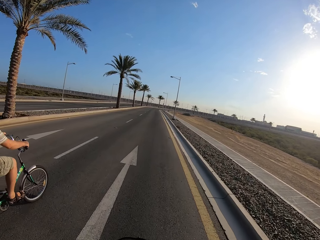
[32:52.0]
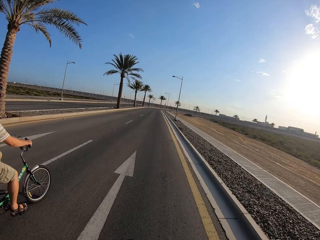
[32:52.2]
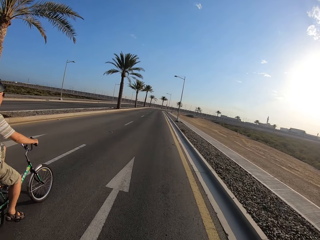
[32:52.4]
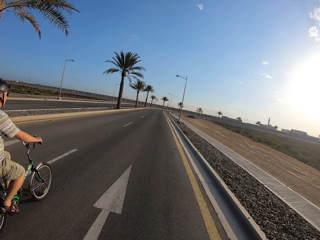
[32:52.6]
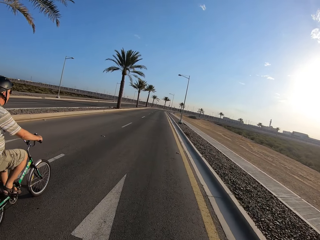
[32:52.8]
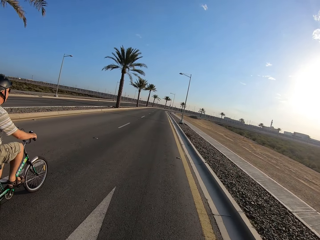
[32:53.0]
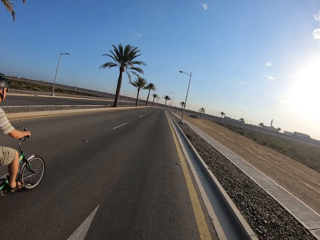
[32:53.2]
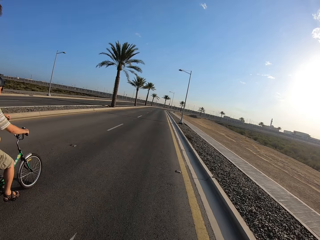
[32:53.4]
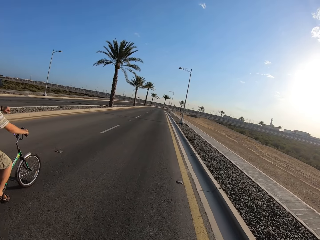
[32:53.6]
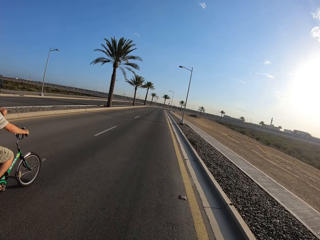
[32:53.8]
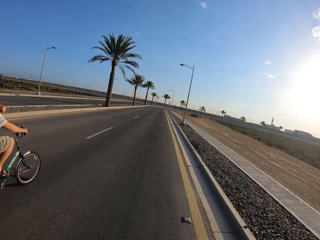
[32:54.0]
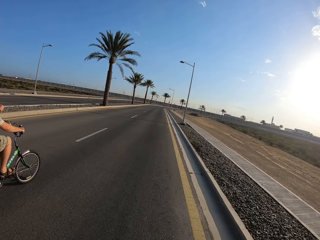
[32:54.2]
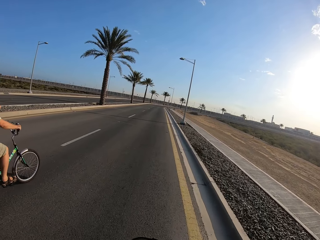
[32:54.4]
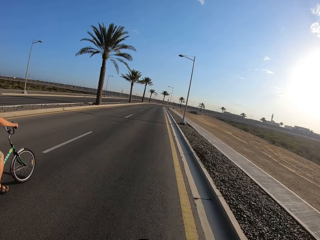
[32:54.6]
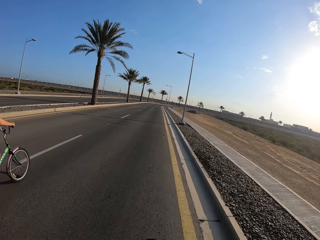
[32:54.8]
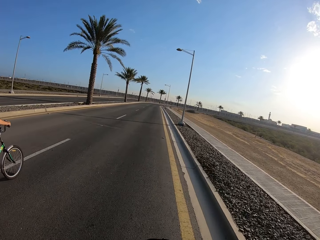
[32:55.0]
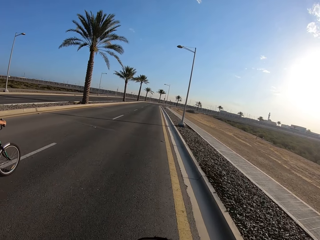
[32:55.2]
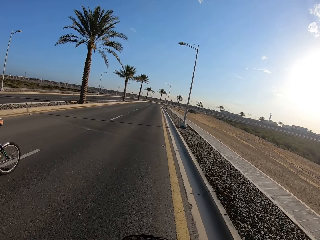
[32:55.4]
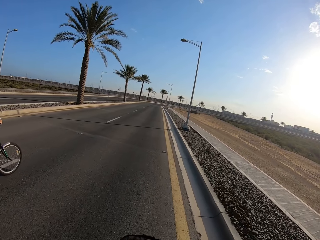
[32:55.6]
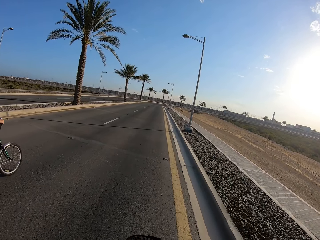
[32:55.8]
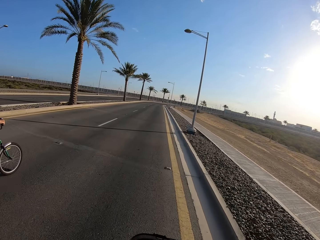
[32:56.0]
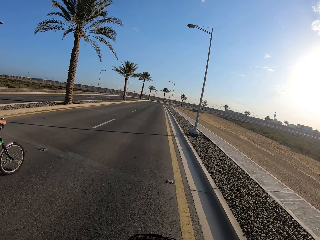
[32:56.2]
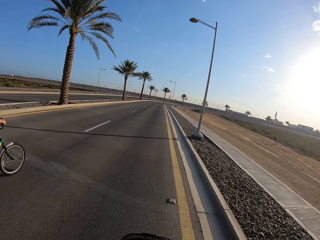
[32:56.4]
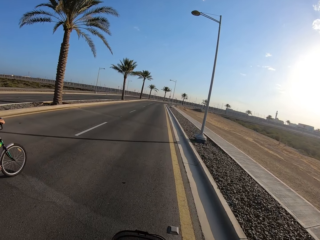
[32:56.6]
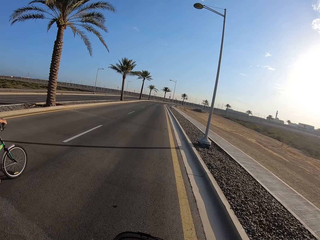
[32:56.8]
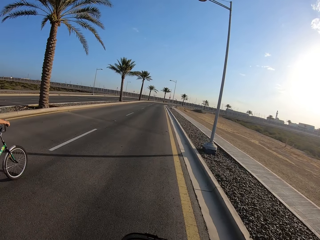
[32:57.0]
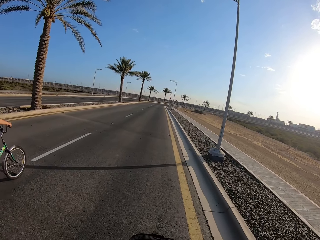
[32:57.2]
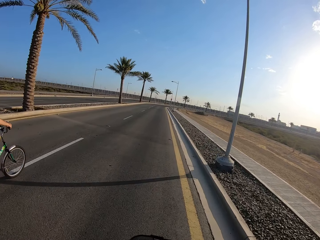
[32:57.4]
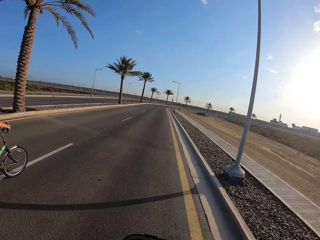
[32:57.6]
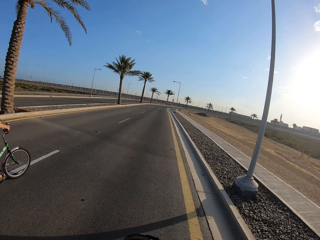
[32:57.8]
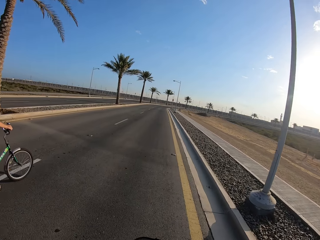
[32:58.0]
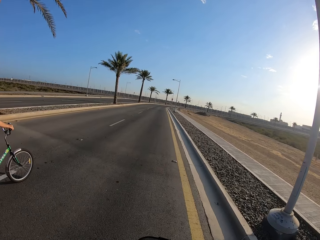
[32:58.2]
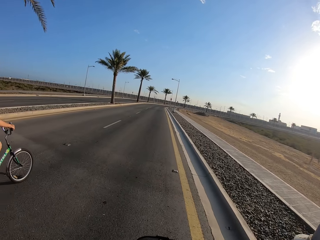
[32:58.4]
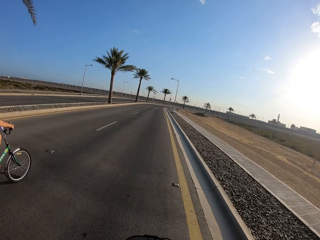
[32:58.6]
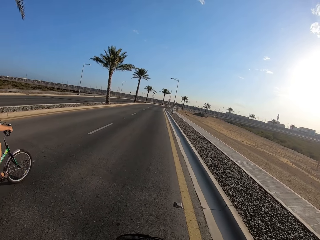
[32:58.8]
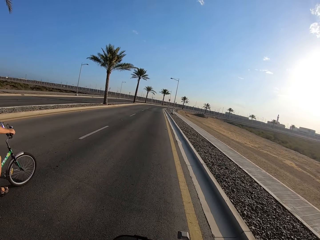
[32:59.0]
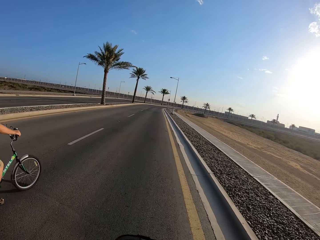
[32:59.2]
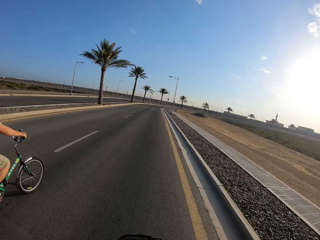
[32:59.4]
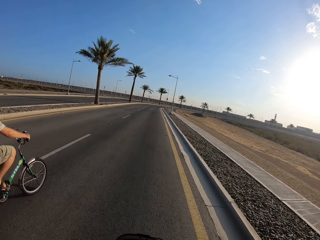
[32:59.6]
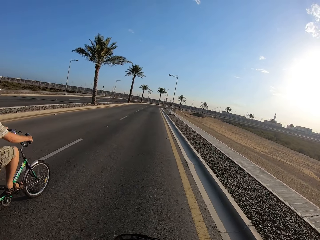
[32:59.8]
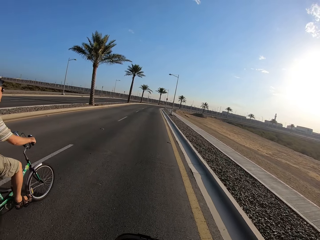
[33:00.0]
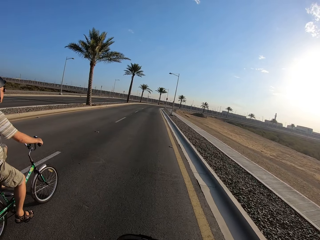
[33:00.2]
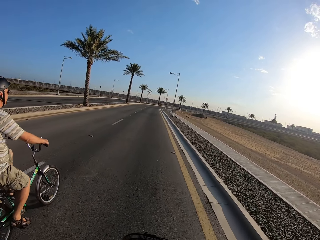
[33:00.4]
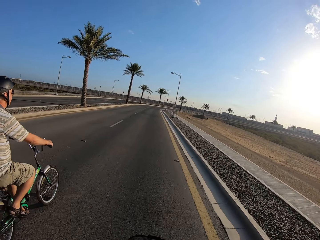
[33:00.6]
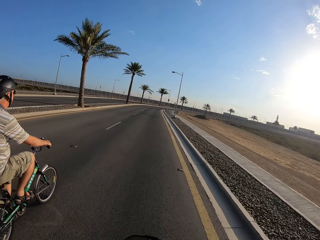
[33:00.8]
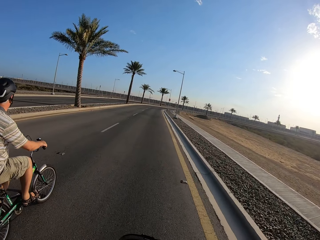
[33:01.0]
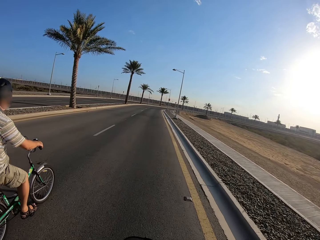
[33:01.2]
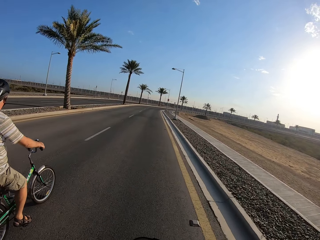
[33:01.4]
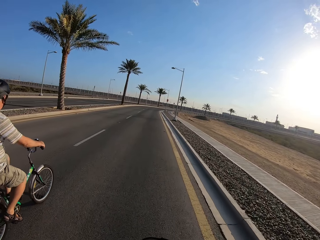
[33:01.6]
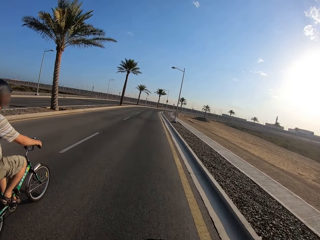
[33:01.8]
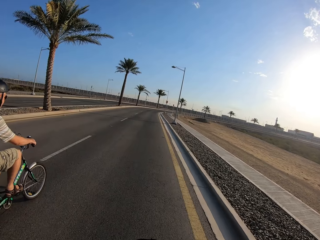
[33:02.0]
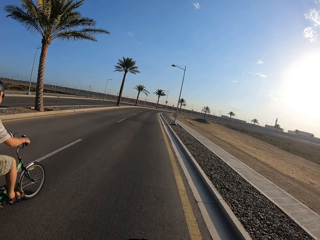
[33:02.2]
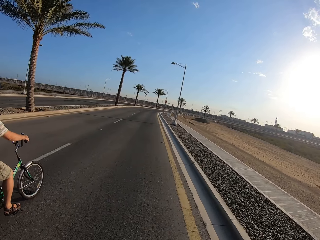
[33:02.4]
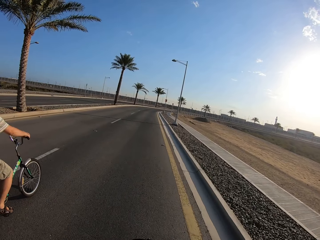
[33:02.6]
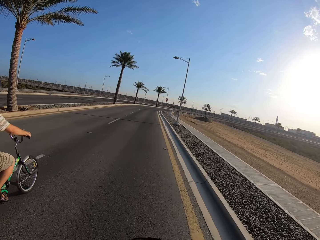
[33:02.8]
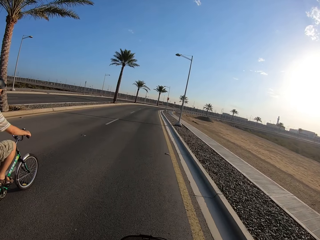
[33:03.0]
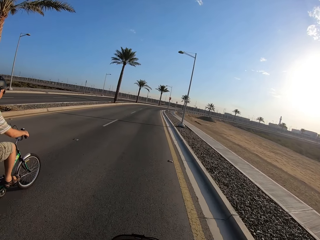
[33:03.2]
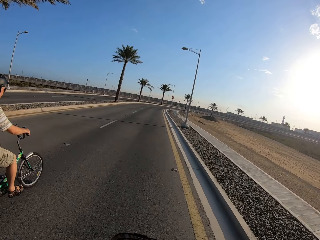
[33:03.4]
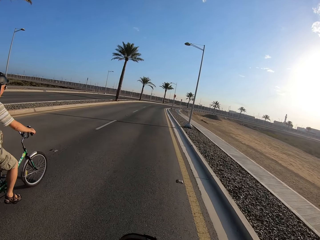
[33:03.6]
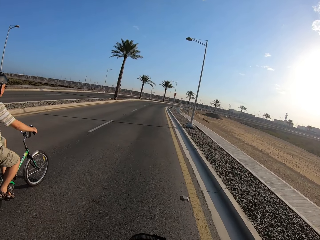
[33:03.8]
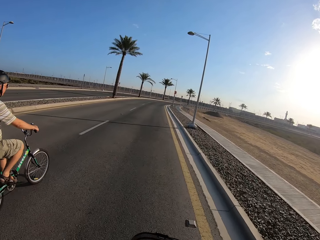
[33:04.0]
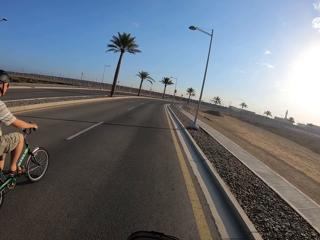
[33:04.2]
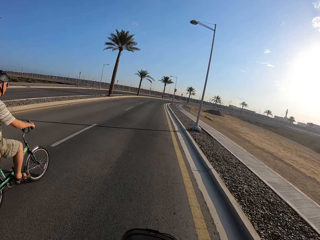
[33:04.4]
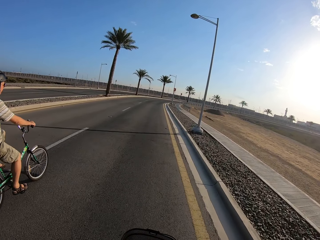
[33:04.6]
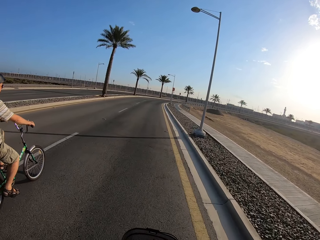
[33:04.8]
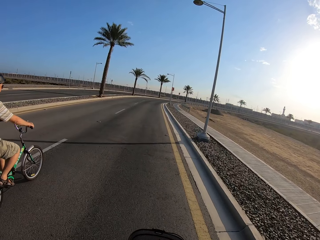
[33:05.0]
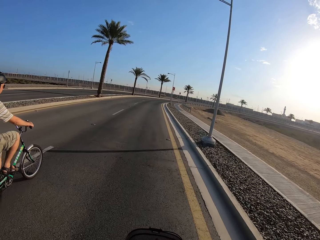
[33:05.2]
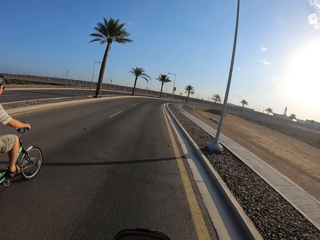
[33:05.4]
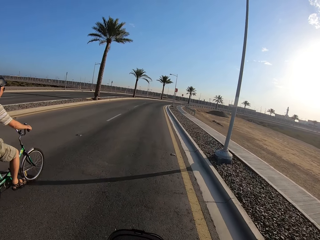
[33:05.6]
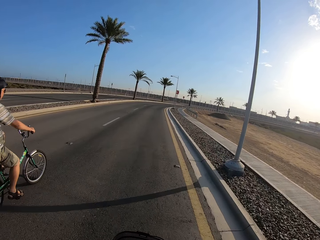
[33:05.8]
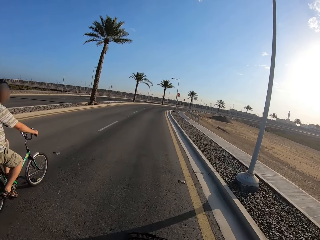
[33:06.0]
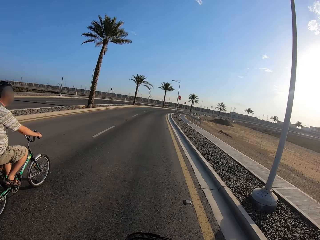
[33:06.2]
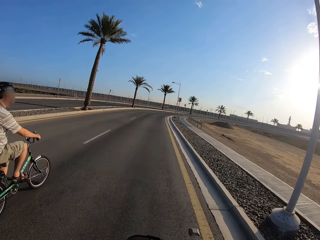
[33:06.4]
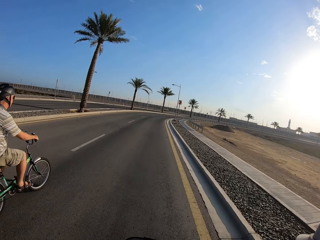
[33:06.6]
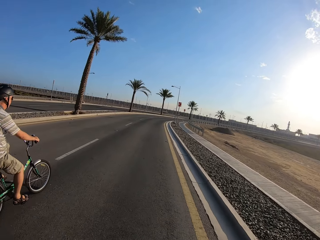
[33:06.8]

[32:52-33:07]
A person is looking at his watch. The person is looking left and right.

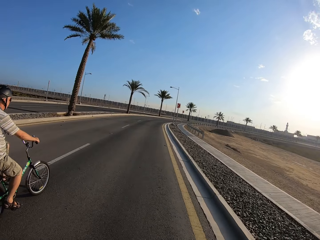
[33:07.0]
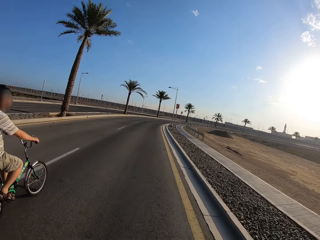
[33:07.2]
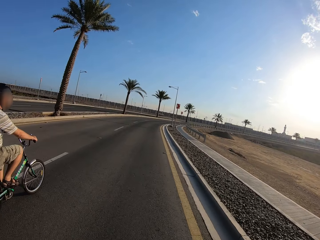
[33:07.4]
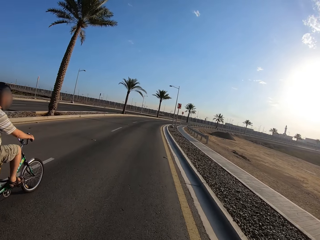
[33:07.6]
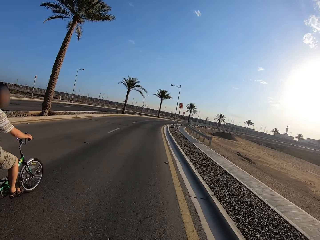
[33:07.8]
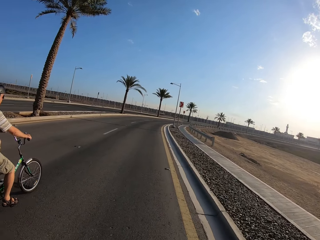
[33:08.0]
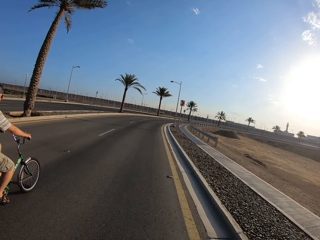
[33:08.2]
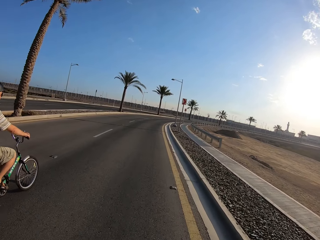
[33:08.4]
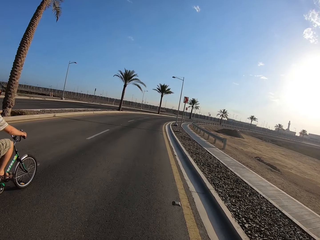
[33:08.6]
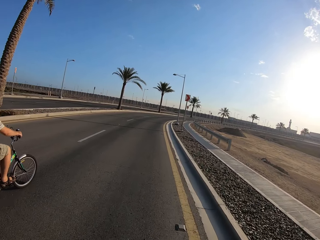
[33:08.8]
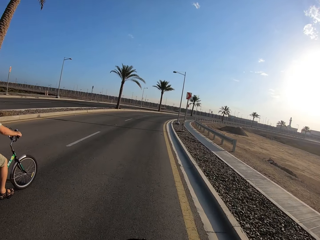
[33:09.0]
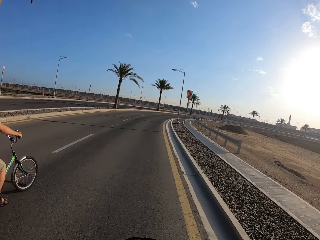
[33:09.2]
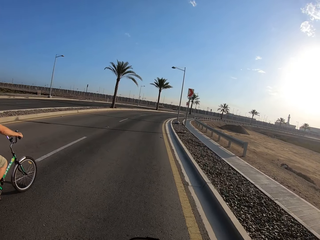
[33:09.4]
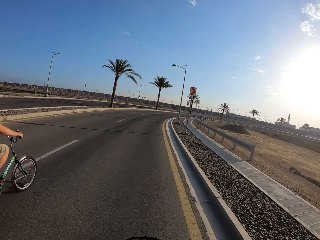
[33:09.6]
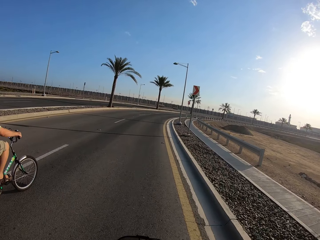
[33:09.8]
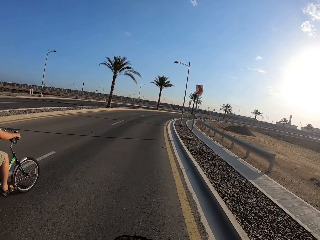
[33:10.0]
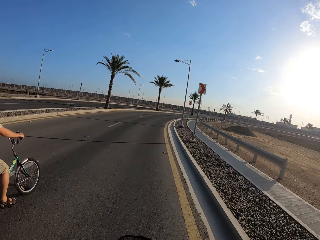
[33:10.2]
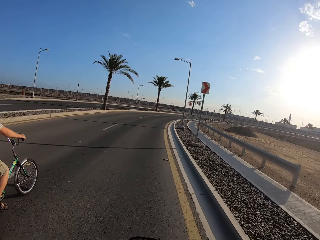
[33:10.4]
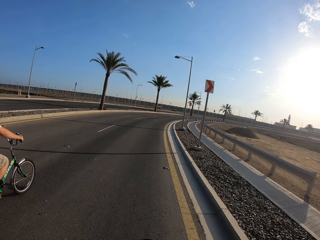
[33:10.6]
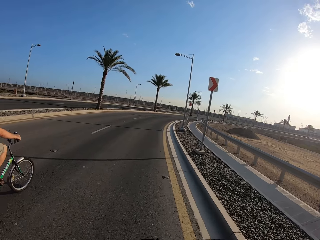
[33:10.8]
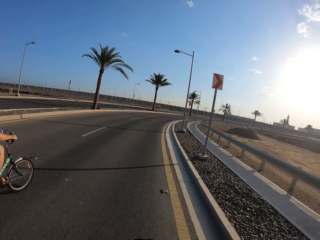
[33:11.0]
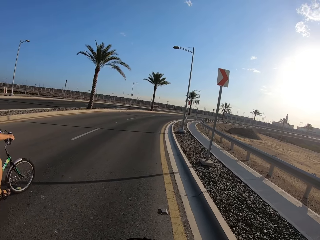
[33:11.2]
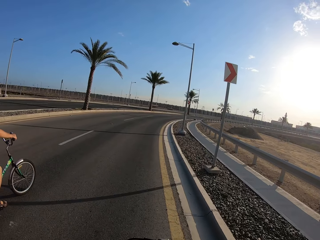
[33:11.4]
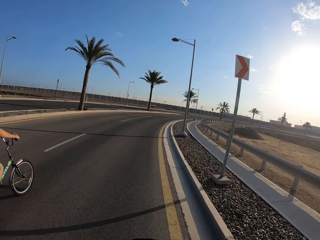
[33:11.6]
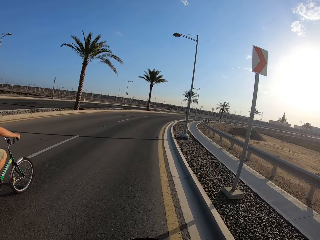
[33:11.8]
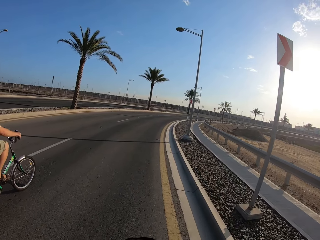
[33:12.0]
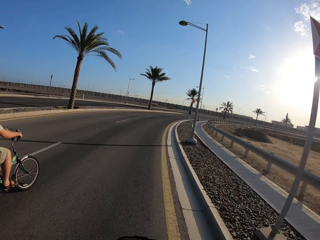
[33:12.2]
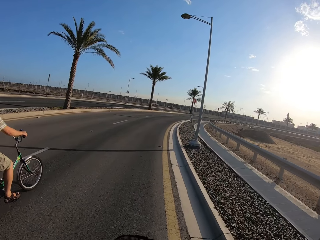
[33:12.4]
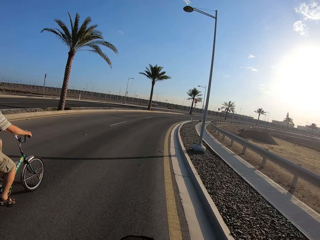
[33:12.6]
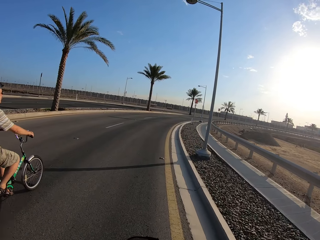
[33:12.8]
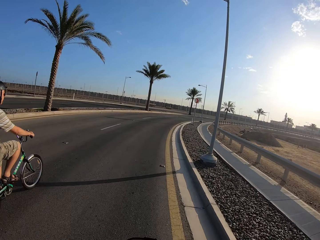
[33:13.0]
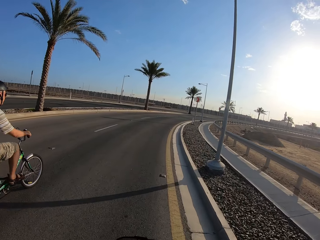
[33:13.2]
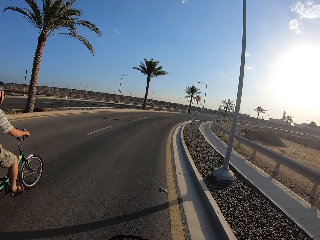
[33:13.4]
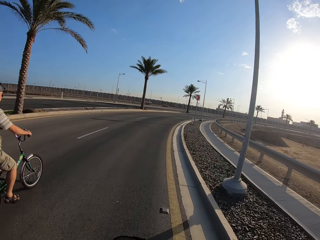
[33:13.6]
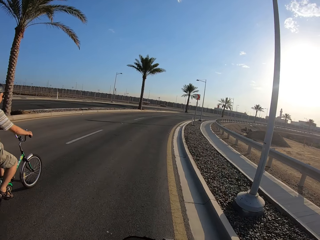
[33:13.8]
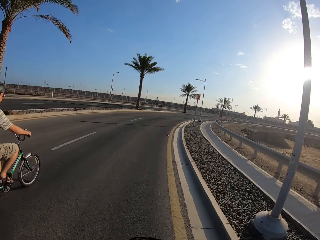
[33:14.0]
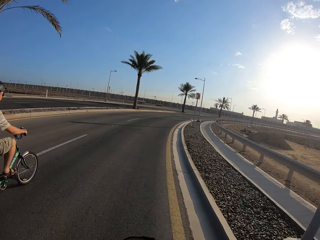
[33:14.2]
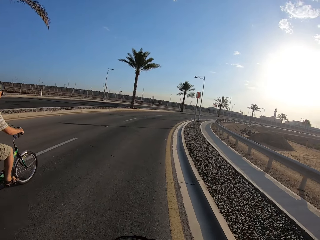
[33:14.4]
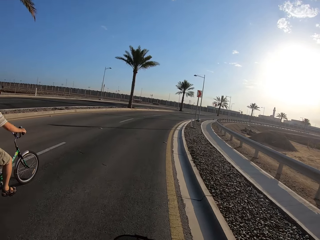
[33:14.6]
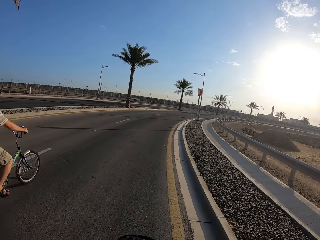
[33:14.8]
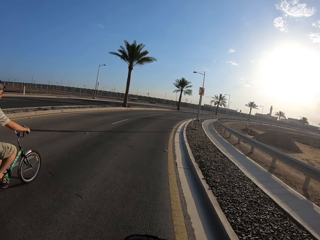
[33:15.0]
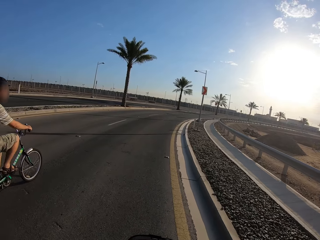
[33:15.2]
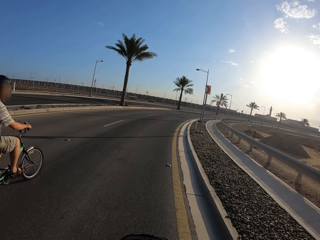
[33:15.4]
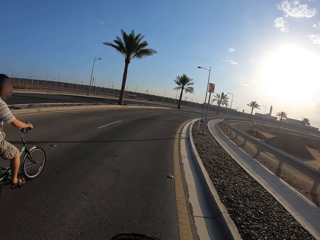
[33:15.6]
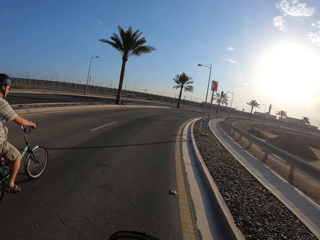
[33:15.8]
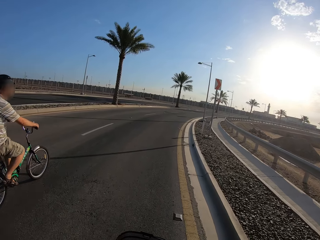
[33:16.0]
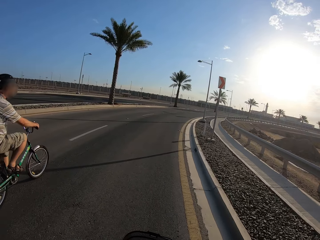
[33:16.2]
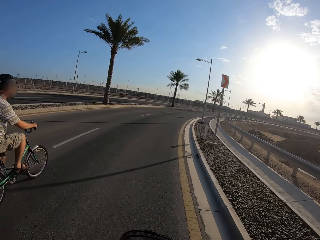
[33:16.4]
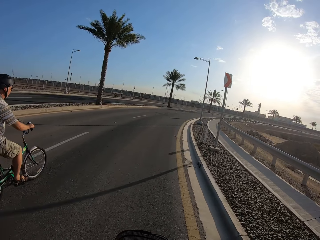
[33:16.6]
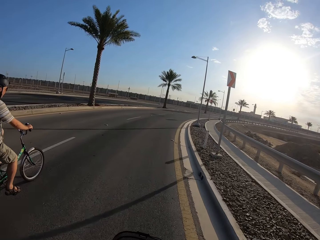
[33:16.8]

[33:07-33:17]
Someone is pedalling.
